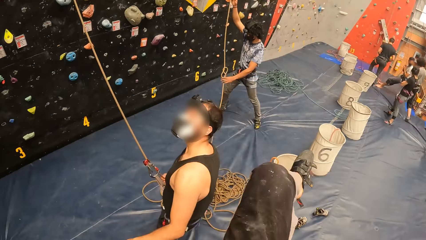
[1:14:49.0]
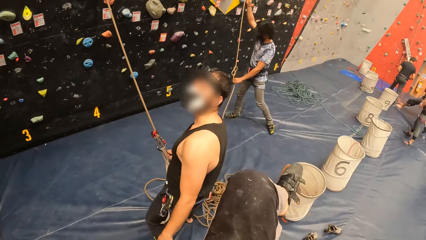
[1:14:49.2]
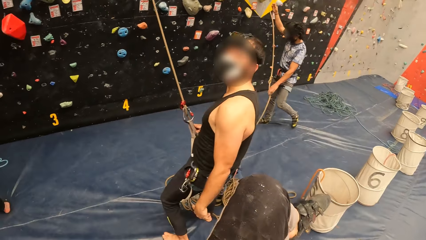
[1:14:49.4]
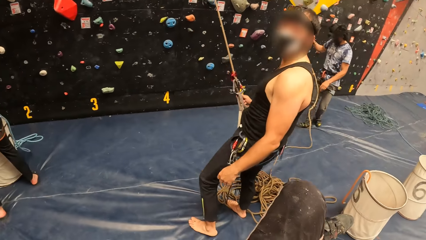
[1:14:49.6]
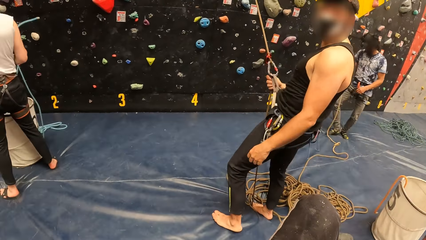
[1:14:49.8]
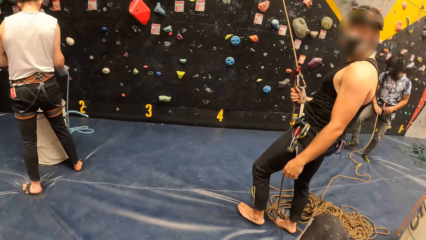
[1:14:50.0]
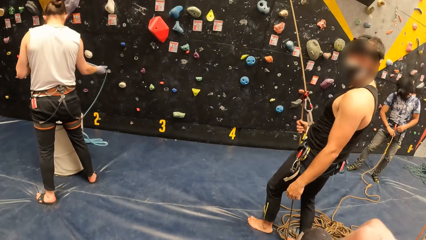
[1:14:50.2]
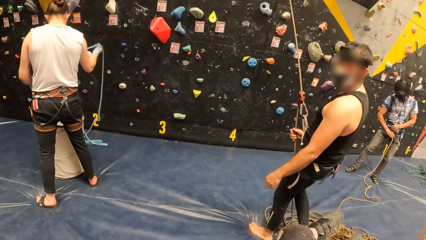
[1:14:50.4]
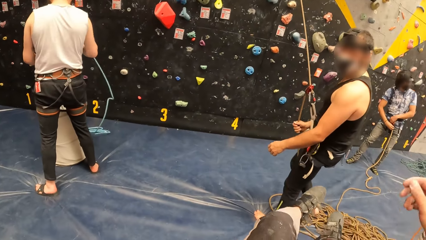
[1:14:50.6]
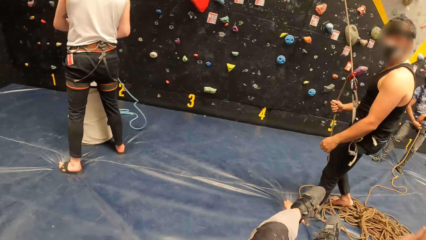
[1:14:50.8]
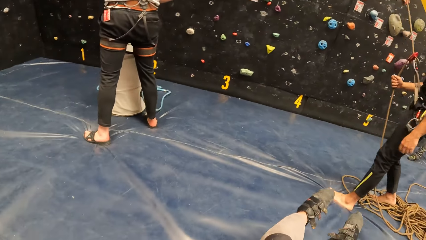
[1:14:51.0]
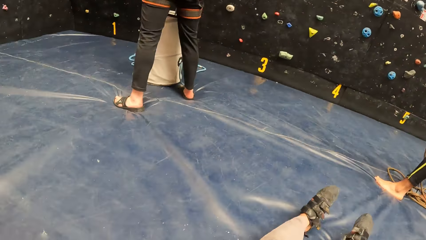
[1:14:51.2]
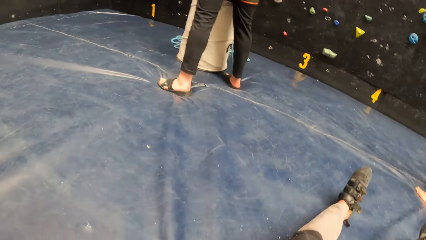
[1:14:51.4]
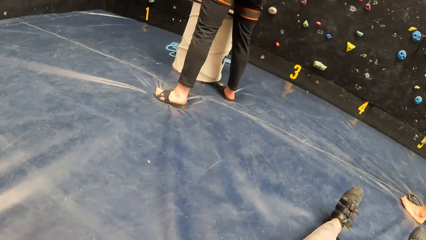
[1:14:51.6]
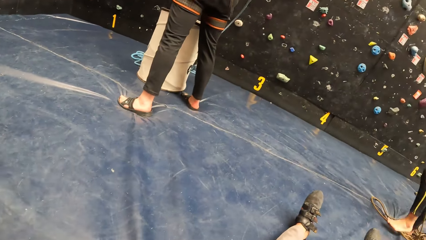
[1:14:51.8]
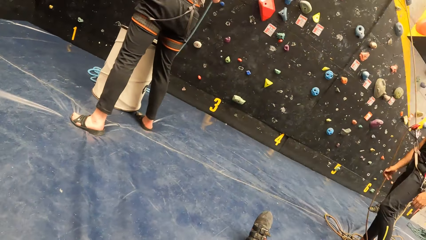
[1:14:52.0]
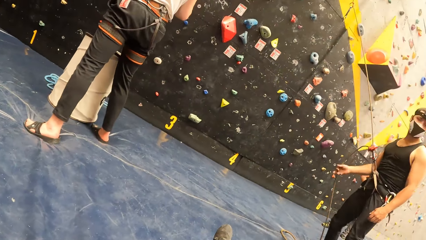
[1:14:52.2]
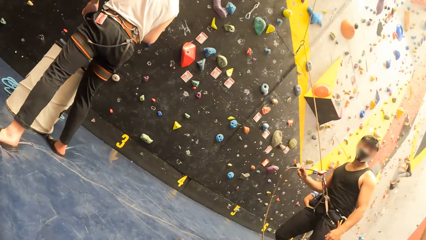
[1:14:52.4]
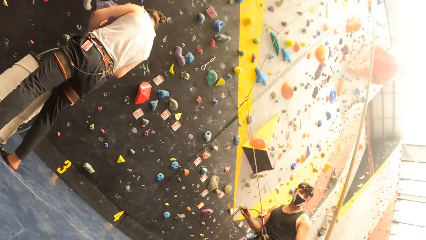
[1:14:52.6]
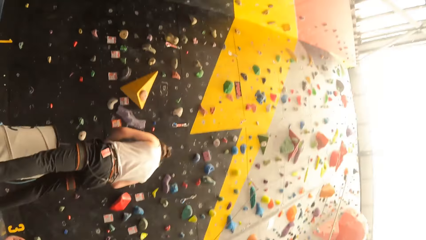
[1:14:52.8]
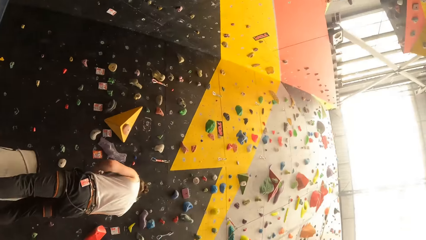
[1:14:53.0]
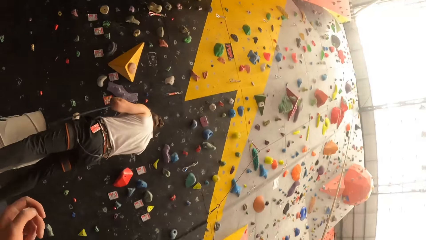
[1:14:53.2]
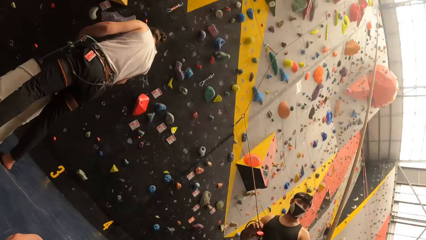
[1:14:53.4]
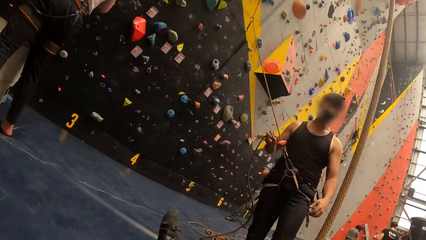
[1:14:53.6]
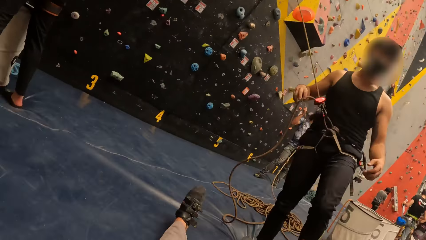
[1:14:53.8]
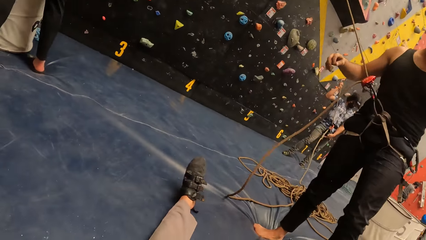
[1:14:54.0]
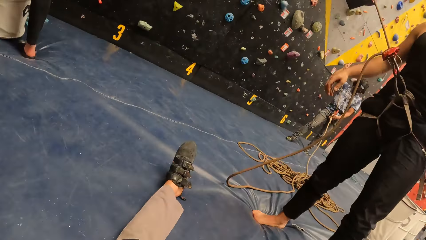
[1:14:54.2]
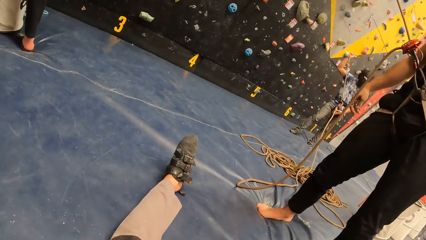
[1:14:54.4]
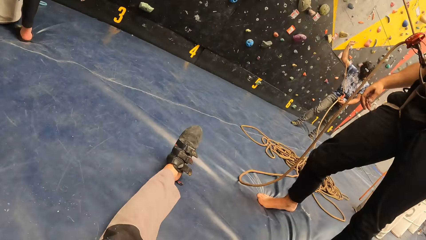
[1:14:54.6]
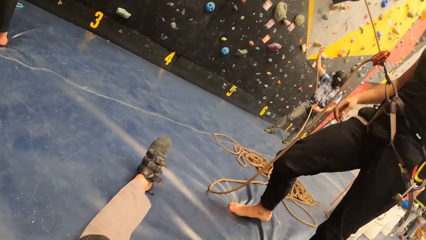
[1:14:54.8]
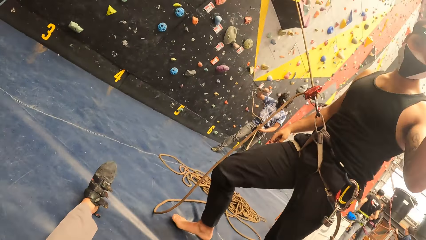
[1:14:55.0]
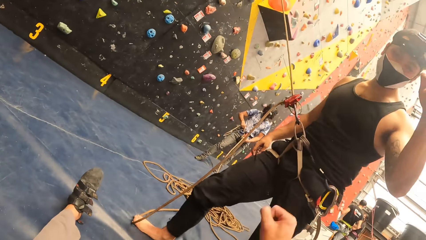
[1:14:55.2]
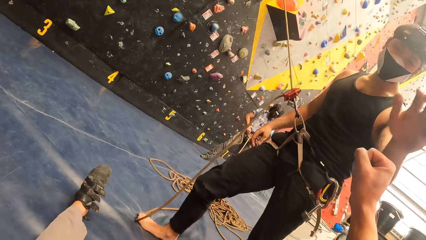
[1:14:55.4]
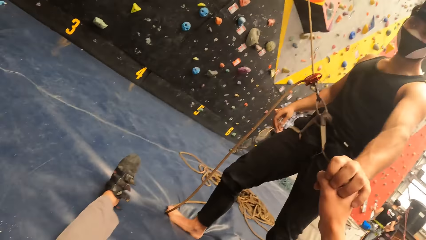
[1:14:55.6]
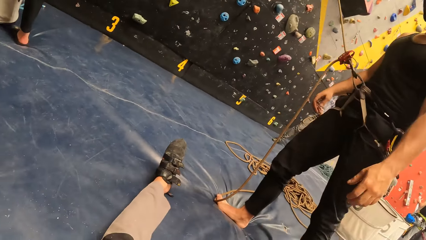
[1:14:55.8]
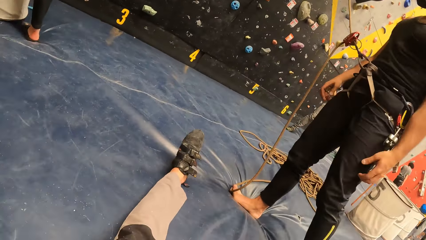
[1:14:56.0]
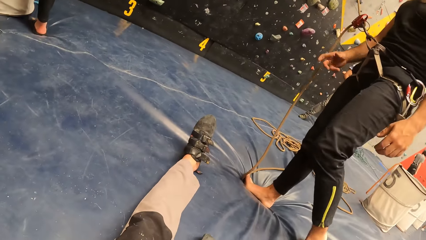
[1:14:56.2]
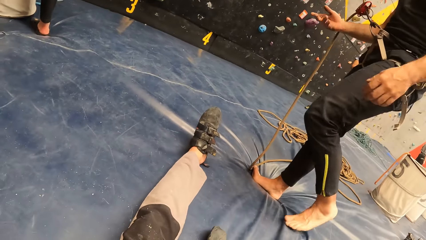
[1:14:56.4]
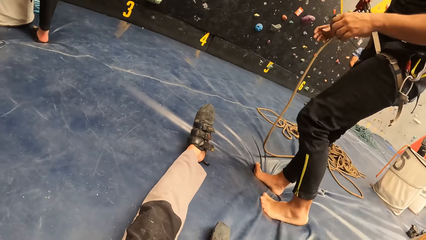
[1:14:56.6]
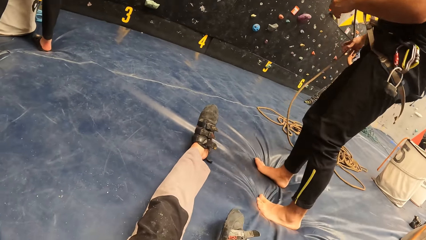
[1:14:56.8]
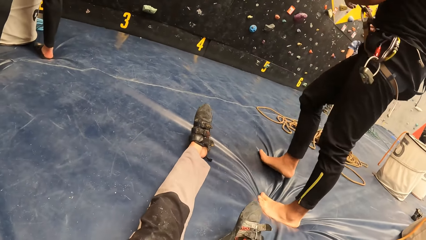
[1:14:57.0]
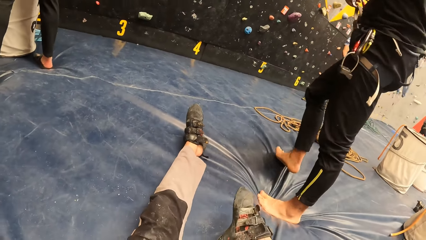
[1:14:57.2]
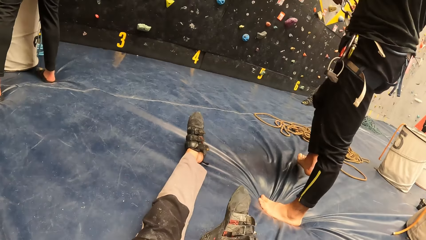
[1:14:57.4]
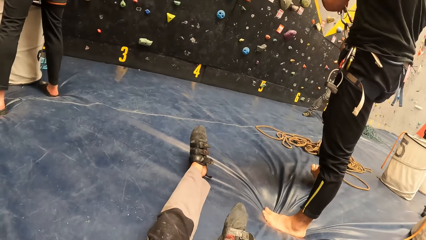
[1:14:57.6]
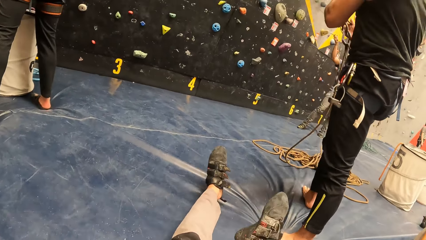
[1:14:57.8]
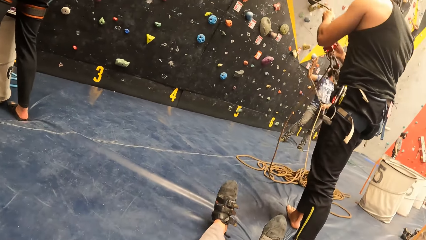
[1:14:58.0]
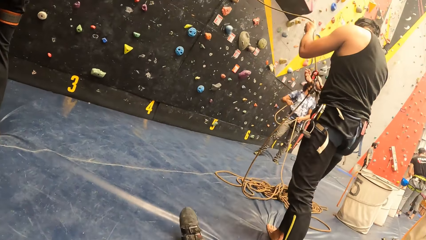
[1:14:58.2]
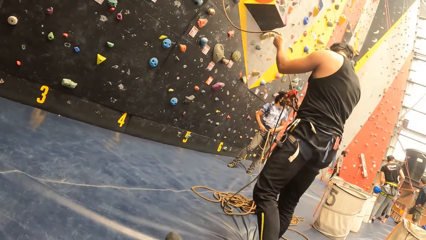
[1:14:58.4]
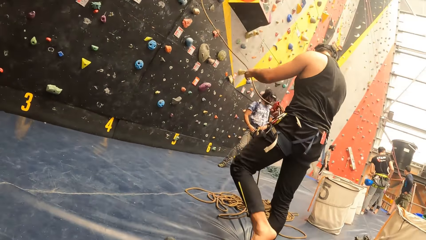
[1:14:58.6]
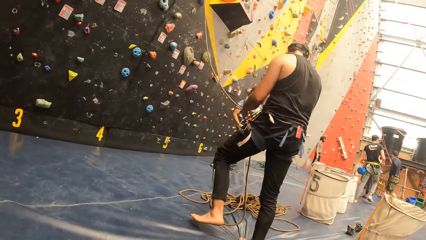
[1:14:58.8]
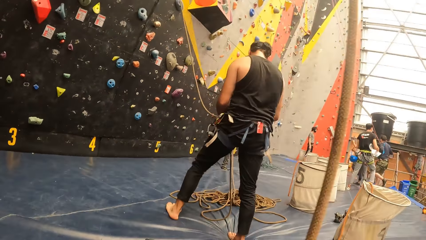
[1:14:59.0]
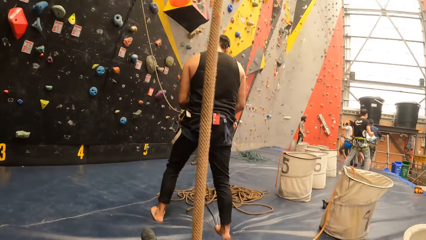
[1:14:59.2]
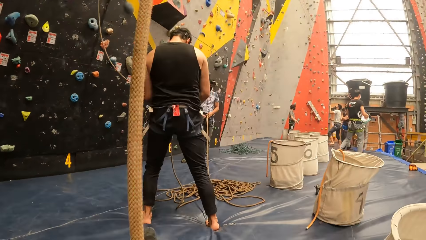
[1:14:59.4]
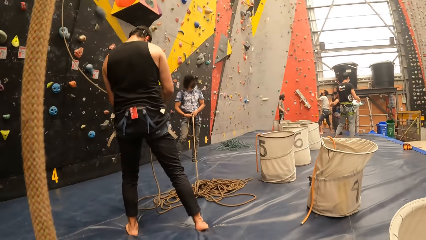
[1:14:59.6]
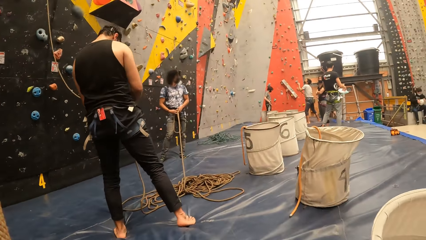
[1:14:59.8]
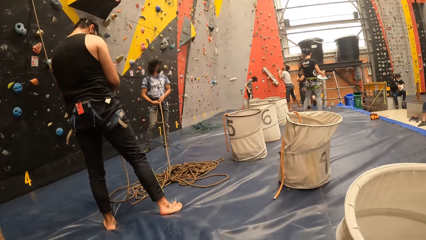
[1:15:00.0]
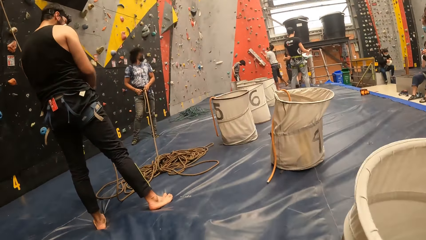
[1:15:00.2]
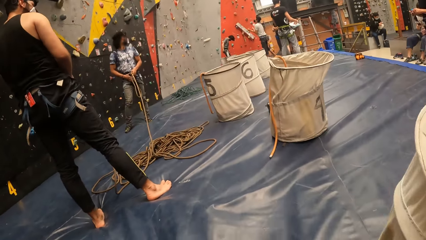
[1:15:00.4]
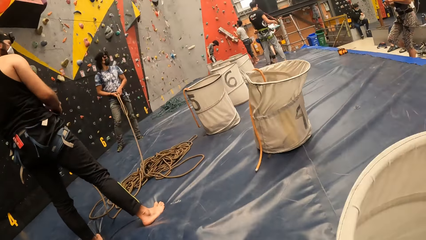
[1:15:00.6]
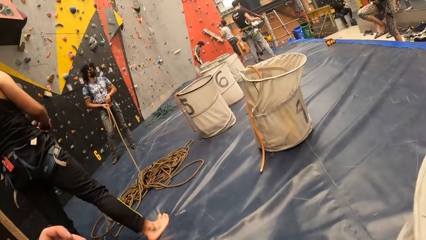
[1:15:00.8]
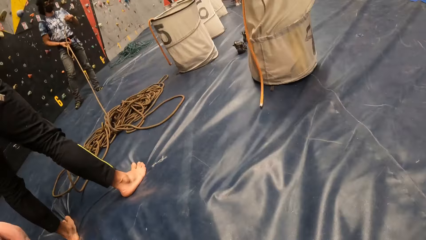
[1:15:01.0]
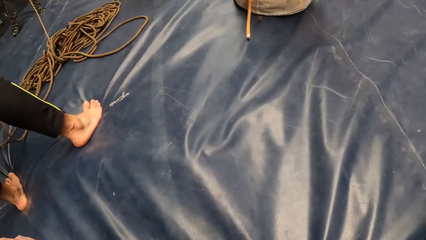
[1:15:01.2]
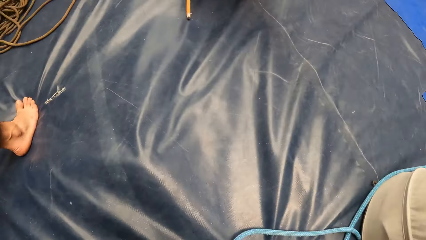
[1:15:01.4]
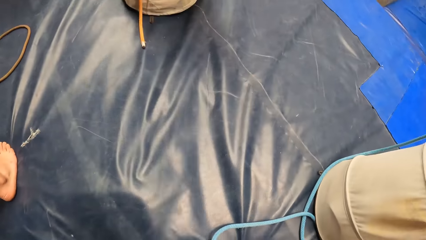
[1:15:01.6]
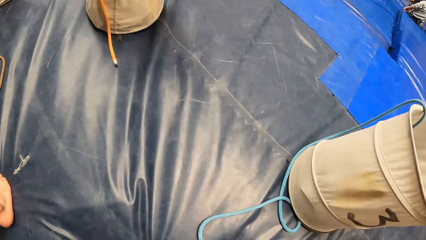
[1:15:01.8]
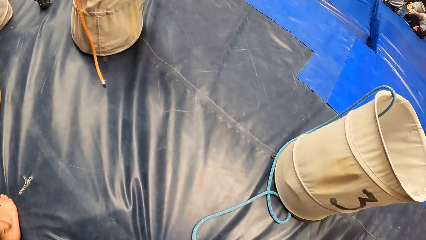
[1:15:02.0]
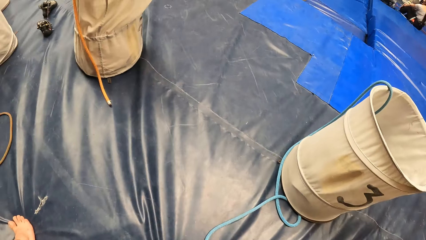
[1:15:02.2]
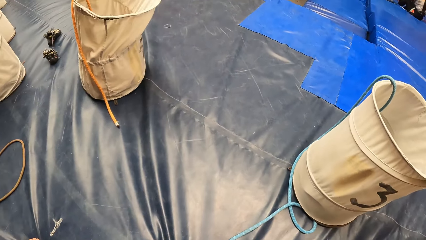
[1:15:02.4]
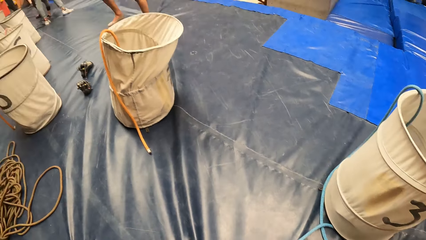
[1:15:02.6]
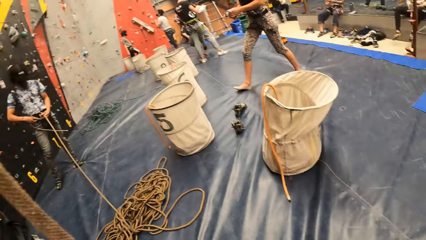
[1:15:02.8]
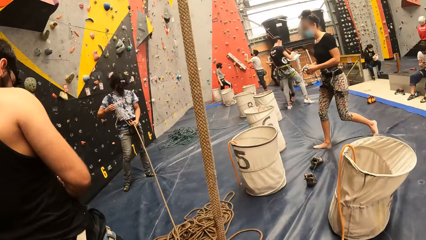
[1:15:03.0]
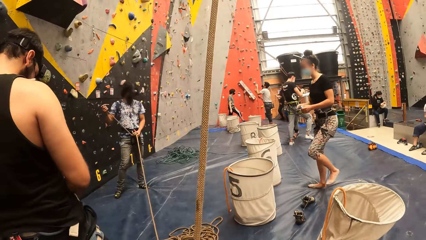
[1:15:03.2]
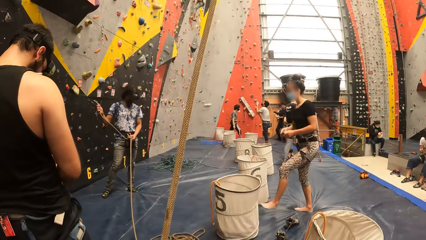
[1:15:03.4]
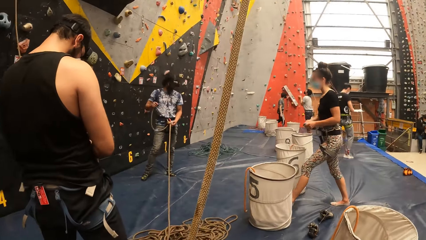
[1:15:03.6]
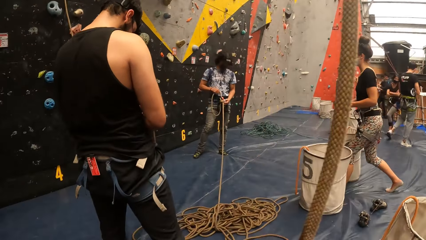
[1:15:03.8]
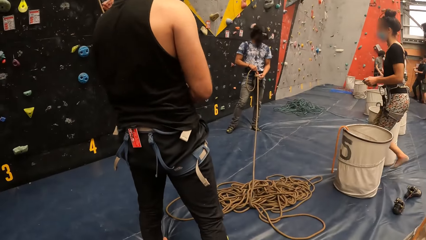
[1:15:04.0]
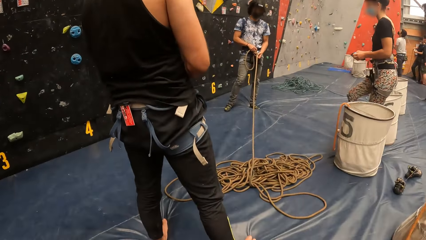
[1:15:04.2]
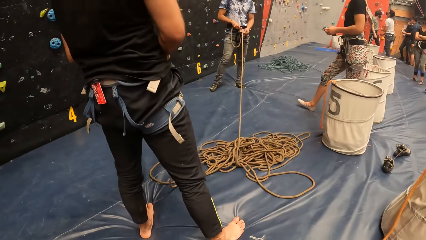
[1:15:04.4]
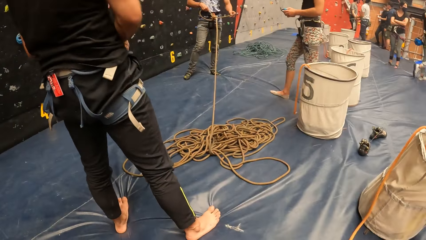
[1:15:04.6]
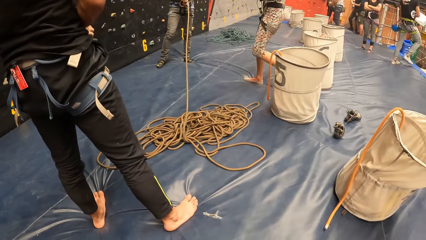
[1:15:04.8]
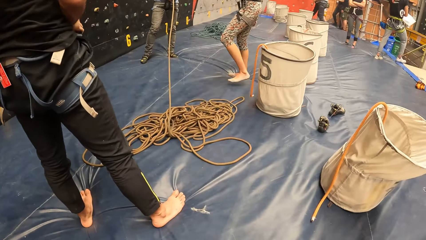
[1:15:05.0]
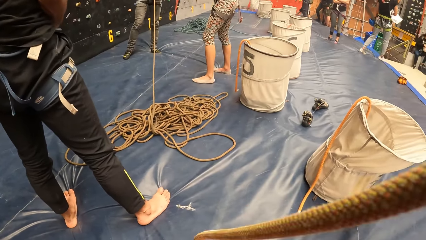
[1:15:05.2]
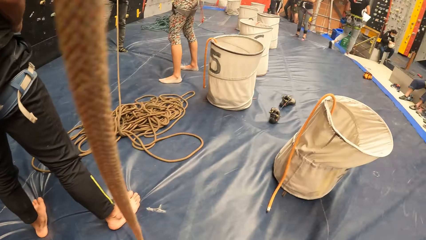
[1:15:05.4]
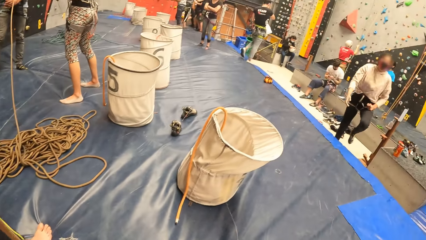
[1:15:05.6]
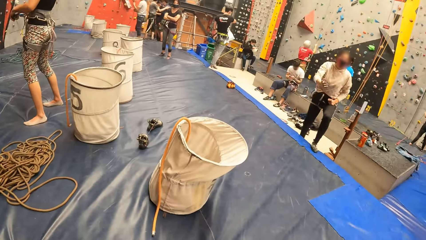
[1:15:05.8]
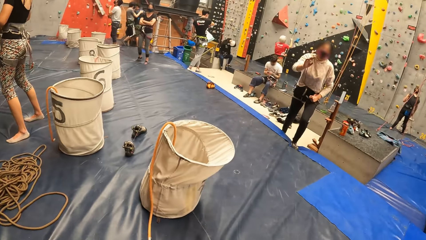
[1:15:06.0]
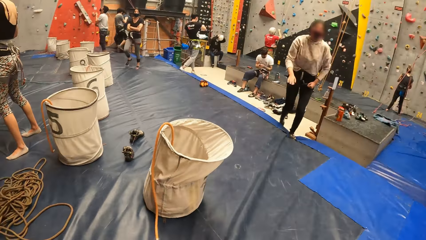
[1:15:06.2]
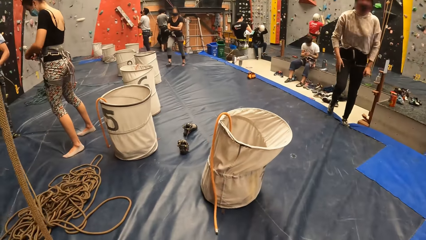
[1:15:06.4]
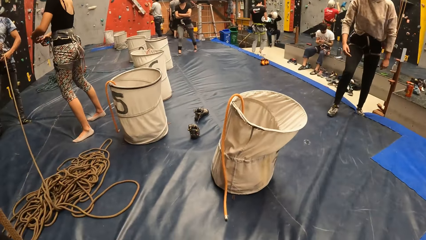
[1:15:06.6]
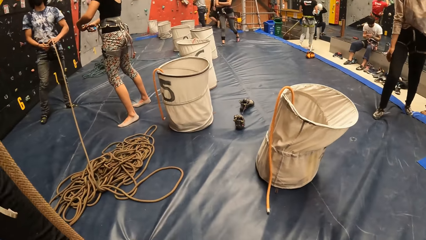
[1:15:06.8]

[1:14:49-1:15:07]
The camera wearer lands on the safety cushion. They look around the room. They greet a man. The man unties ropes. The man adjusts the rope.
